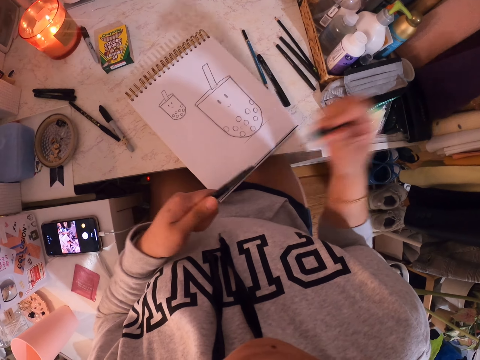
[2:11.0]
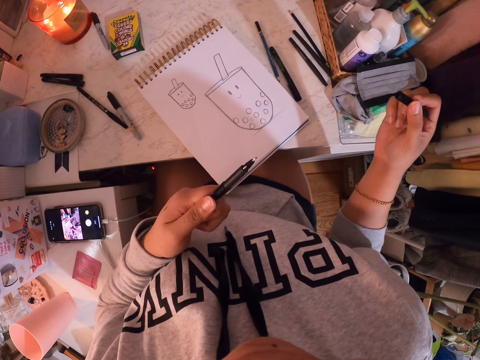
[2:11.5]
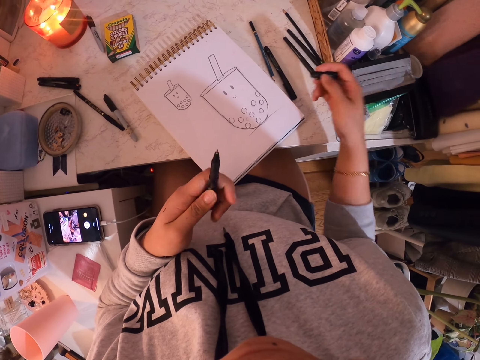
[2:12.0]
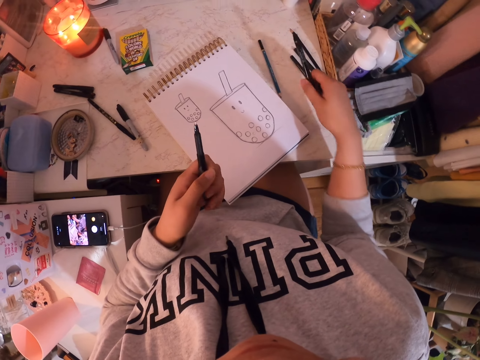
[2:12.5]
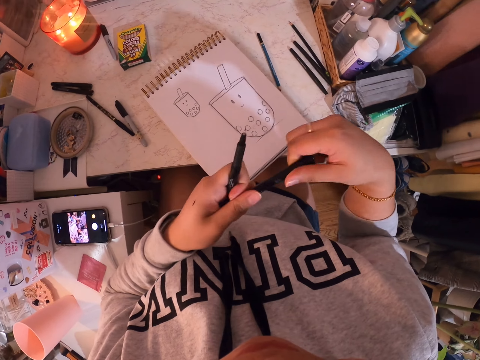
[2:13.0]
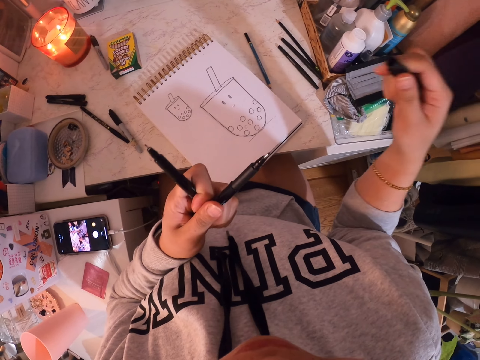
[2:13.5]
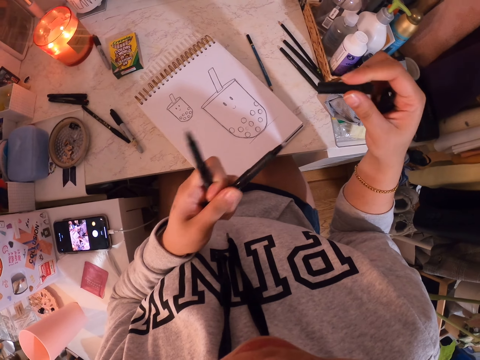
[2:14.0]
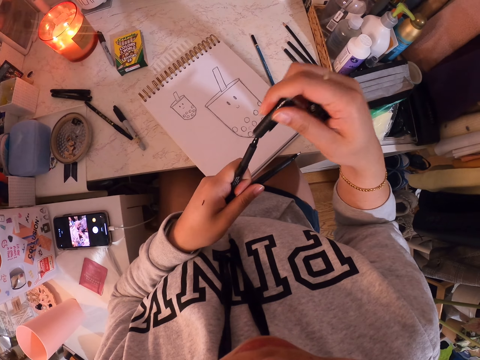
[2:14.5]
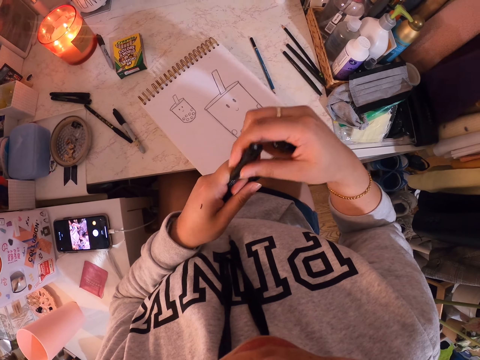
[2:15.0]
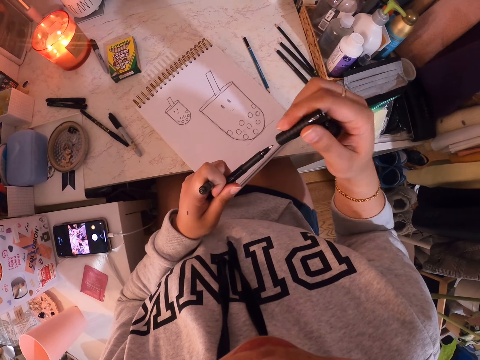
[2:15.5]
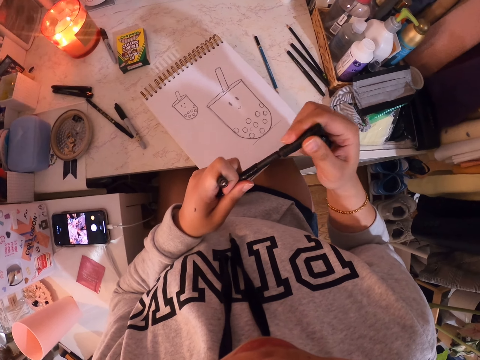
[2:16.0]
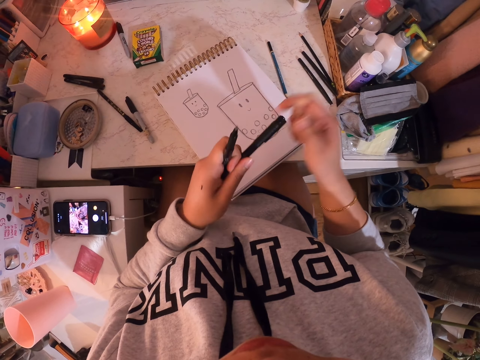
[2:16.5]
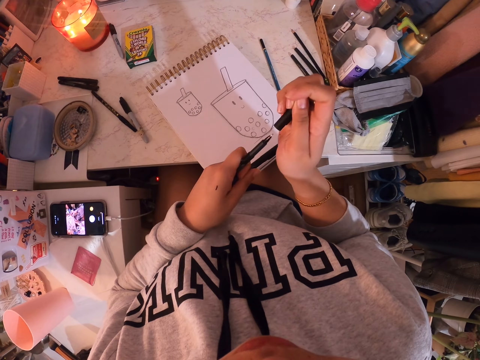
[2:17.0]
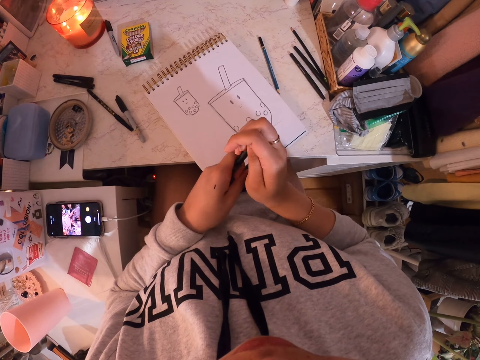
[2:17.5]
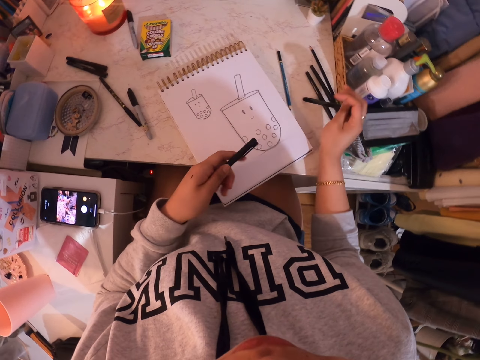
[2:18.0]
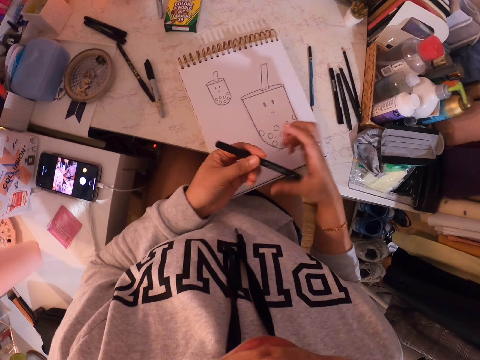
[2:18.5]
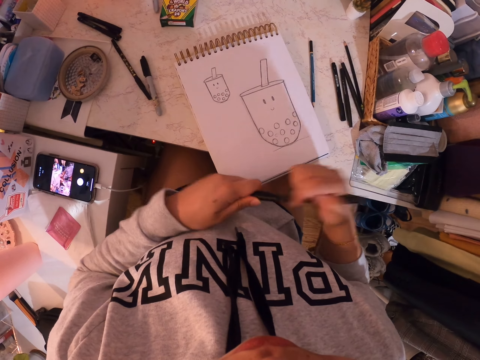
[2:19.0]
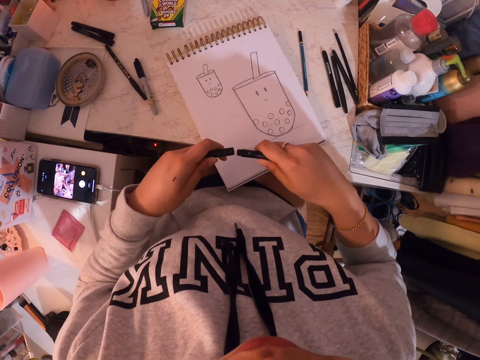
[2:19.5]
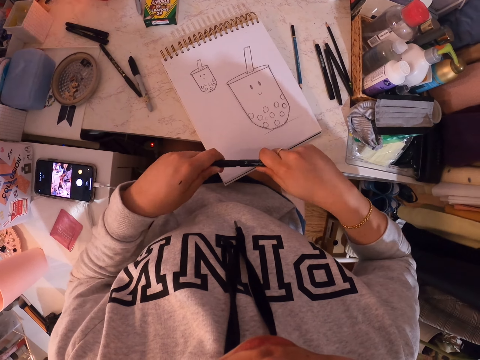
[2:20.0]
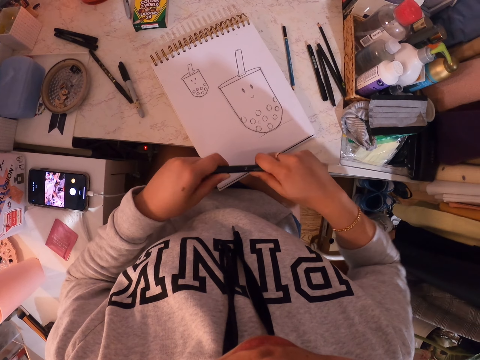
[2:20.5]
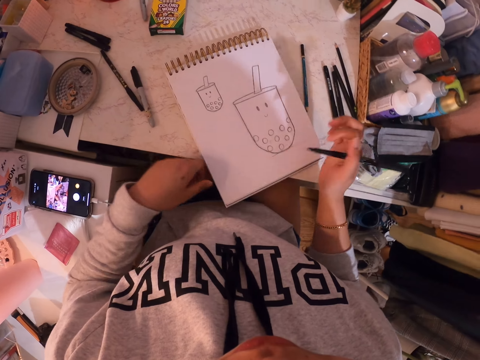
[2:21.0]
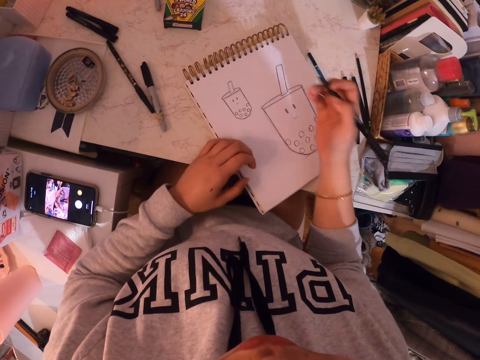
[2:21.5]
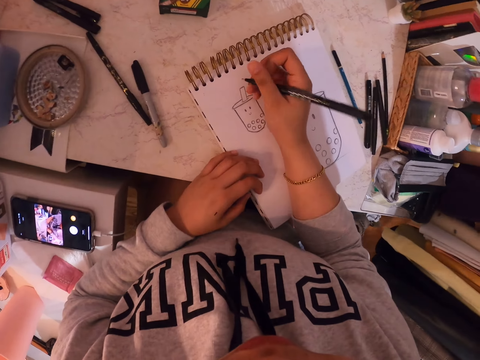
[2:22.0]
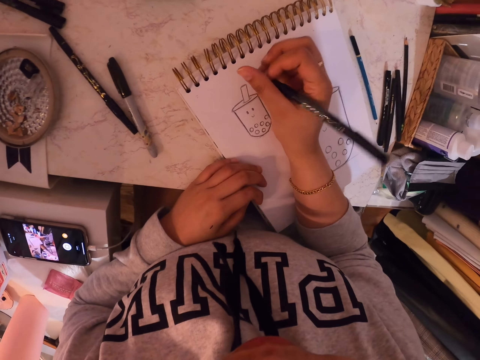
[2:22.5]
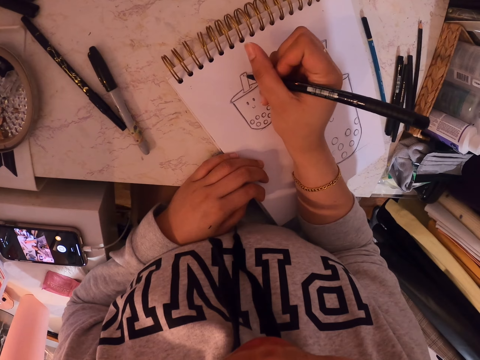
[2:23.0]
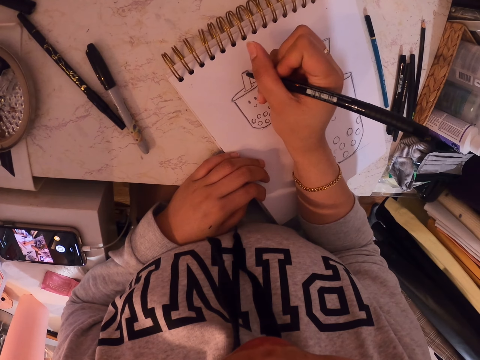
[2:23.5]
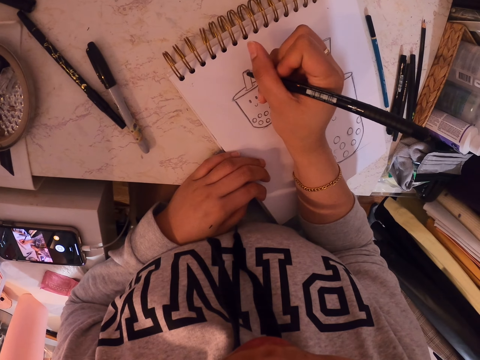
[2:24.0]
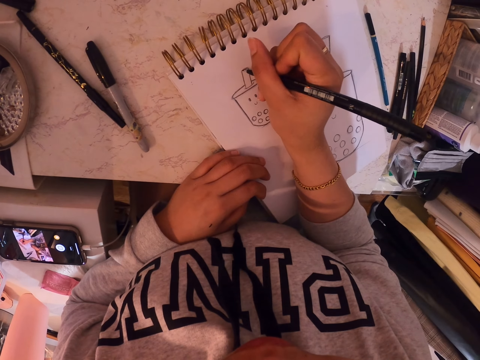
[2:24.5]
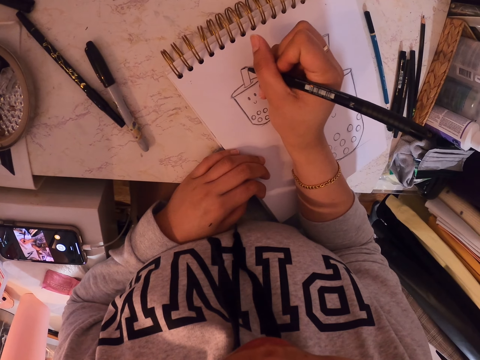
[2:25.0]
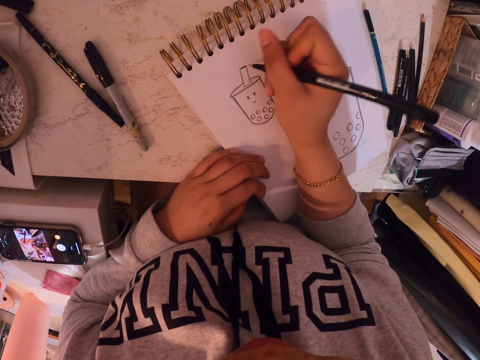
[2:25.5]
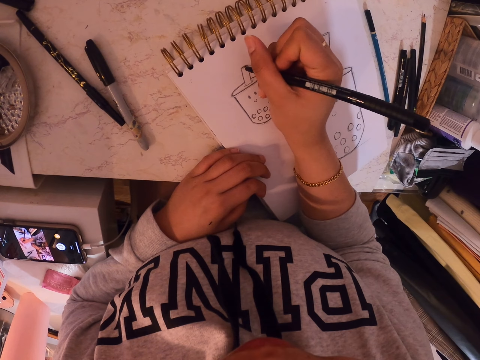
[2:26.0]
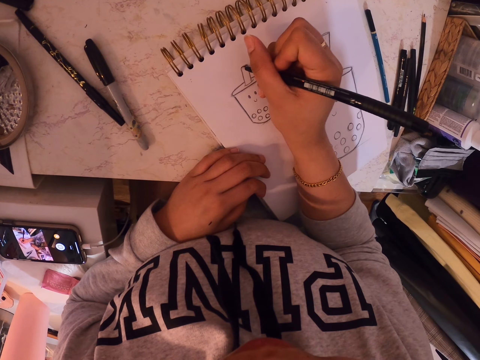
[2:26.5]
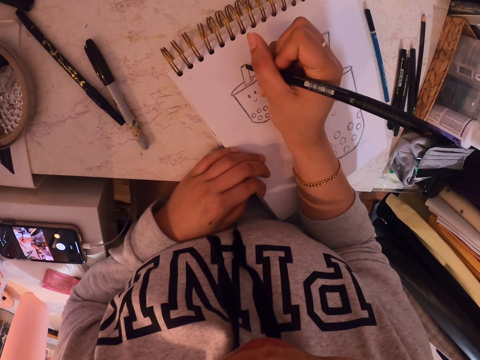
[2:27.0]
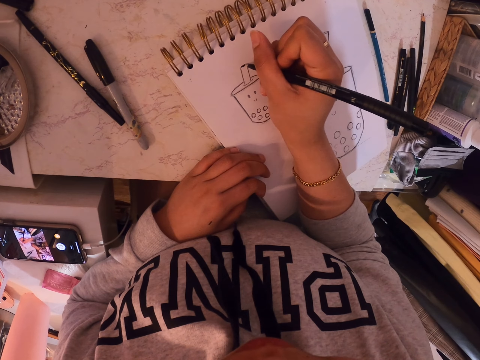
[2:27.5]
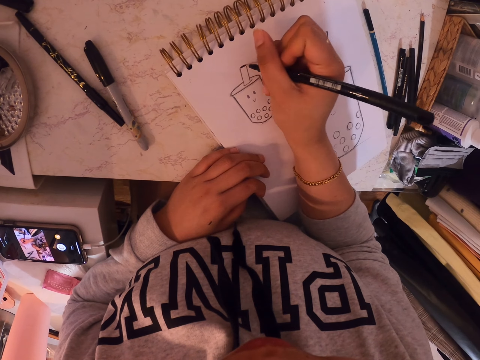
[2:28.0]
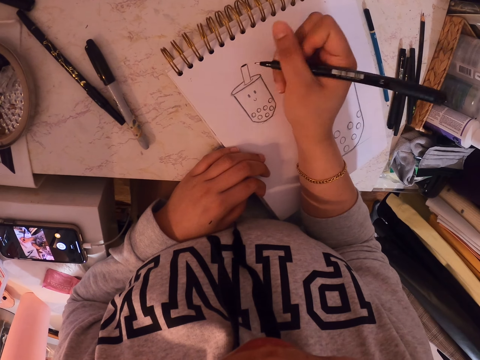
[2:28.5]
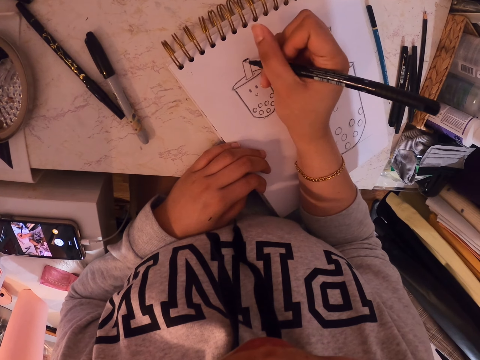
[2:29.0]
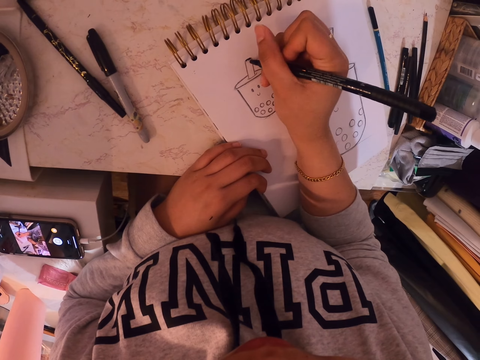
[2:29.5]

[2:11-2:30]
The camera wearer opens the pen lid. They take another paint pen on the table. They open the pen lid. They tighten the lid on the other pen in hand. They open the lid from the pen. They tighten the lid on its pen. They tighten the other pen in hand with its lid. They put down the paint pen on the table. They open the lid of a pen in hand. They tighten the lid on the pen back. They adjust the art book on the table. They draw on the art book with the paint pen.

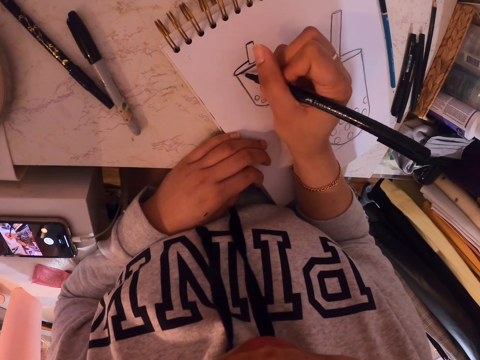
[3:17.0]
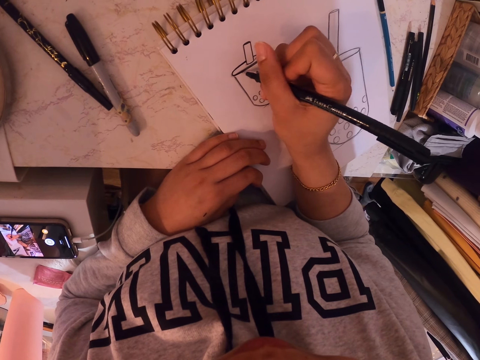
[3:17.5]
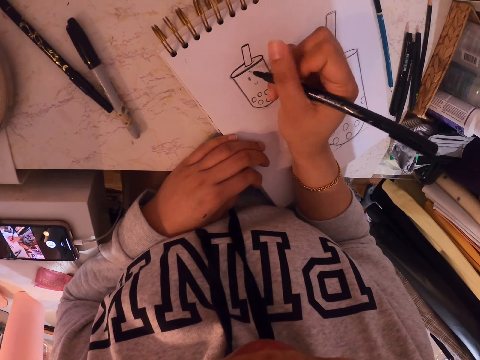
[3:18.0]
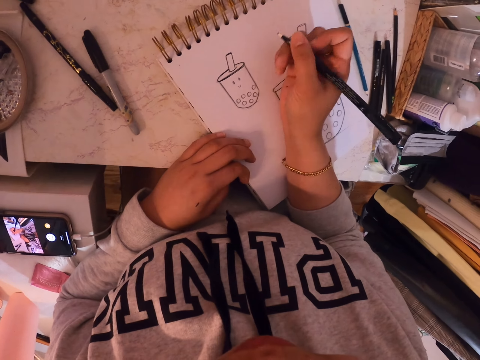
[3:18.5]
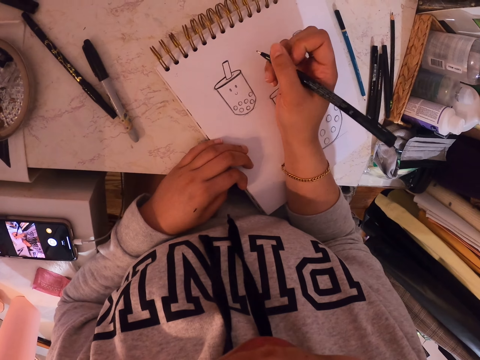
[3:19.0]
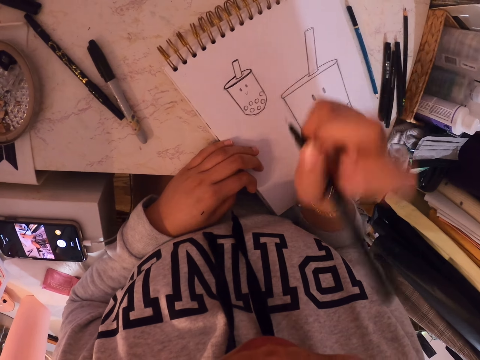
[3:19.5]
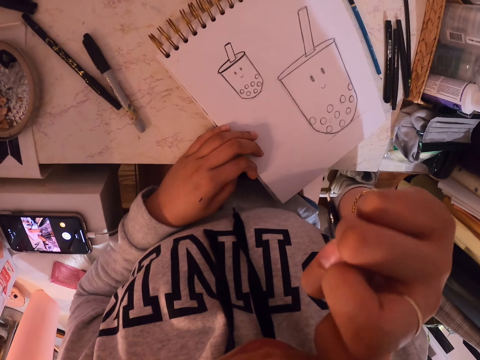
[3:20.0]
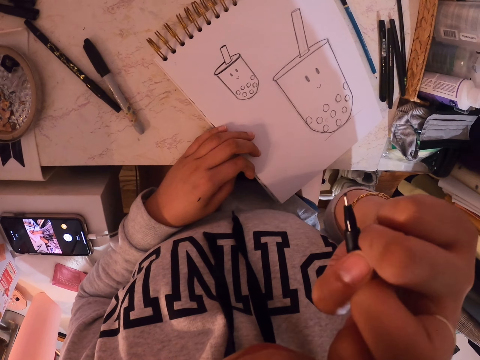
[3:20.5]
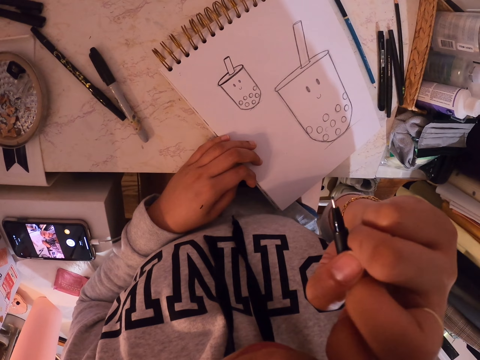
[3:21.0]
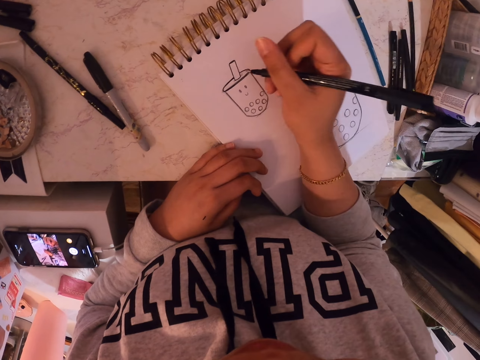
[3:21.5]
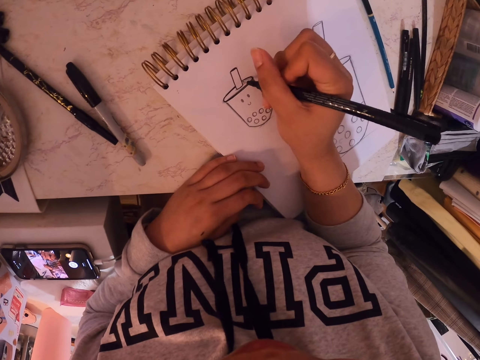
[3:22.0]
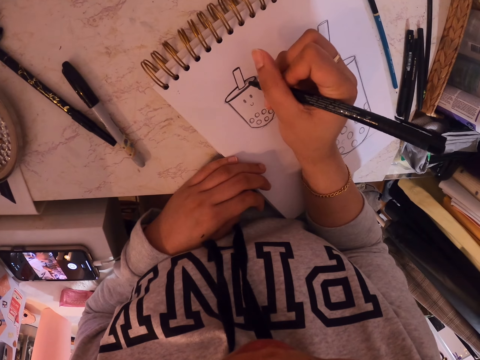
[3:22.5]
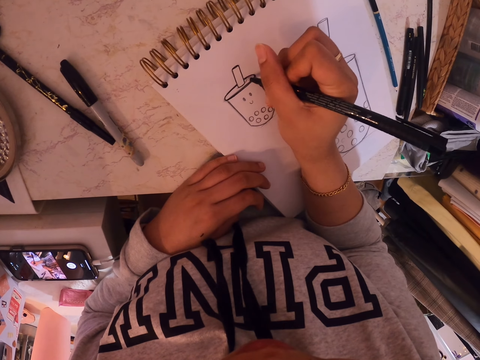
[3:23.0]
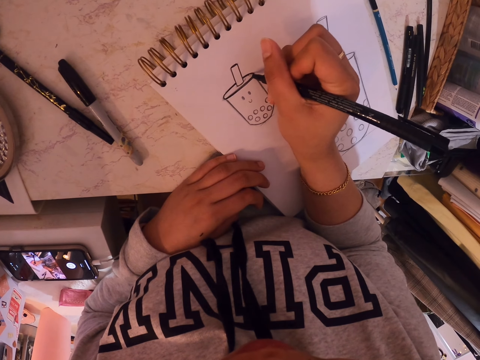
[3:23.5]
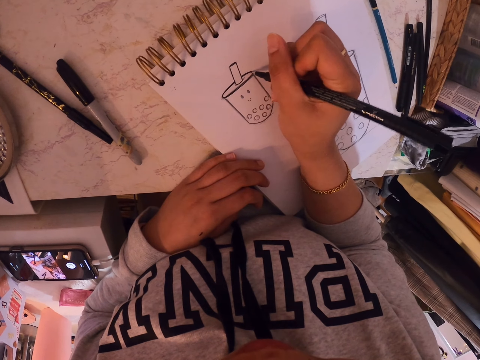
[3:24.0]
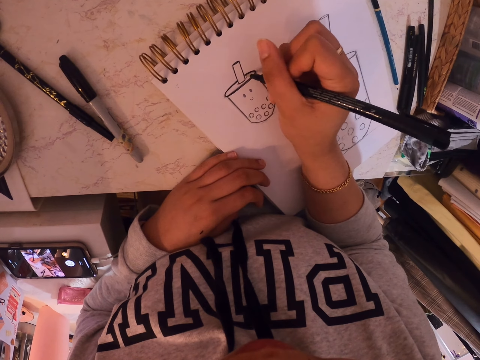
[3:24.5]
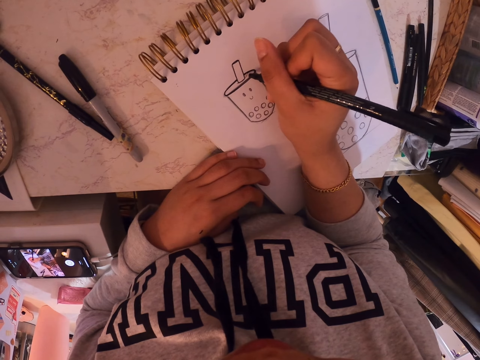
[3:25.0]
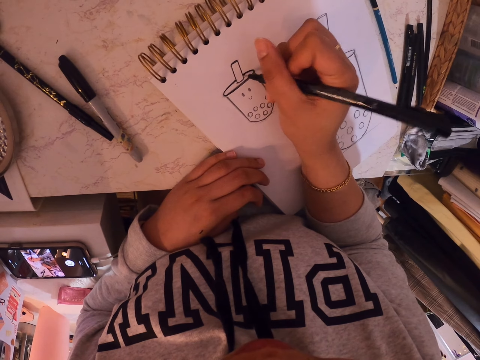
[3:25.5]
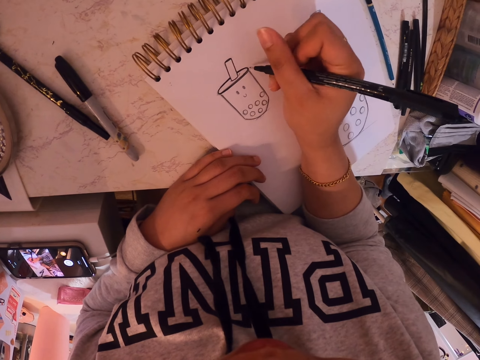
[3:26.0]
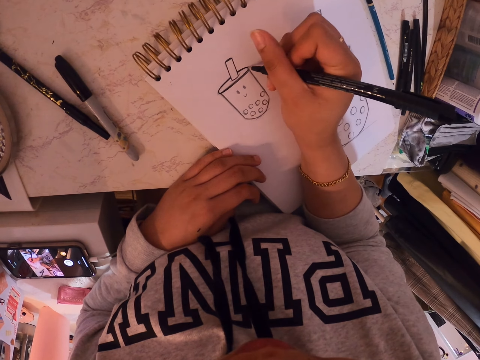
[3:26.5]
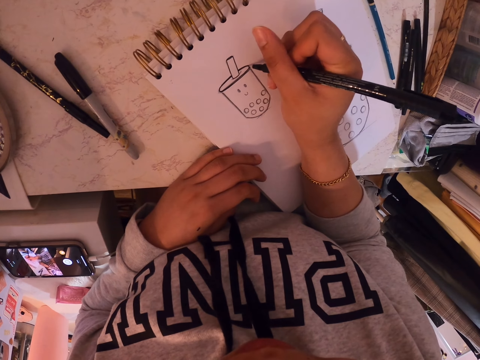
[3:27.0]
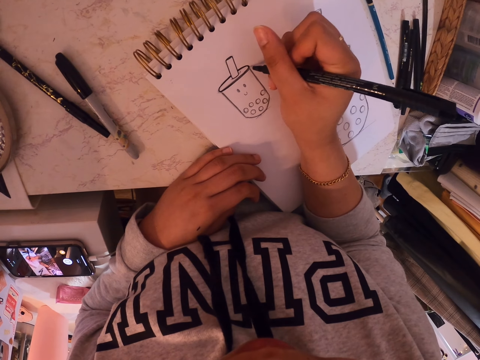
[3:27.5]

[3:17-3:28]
The camera wearer stares at the drawing. They wipe their face with the hand holding the pen. They draw on the art book with the paint pen.
